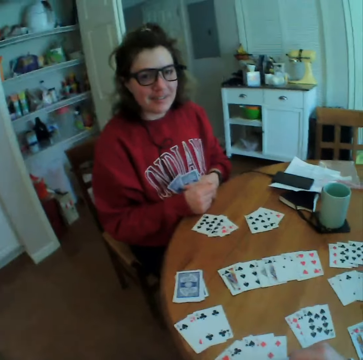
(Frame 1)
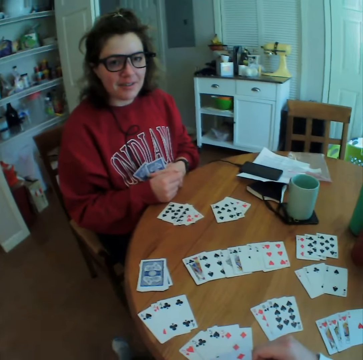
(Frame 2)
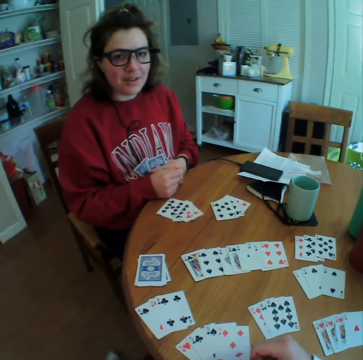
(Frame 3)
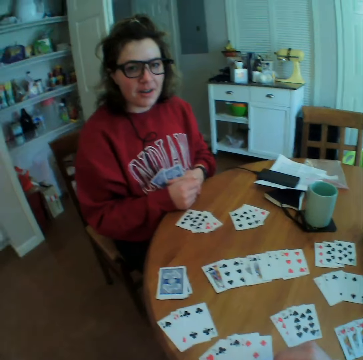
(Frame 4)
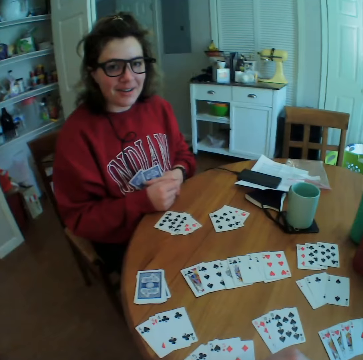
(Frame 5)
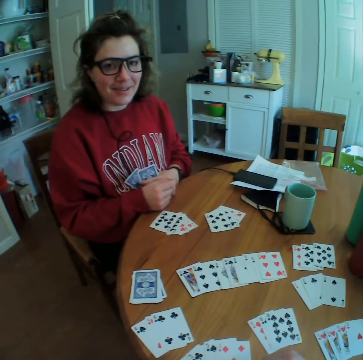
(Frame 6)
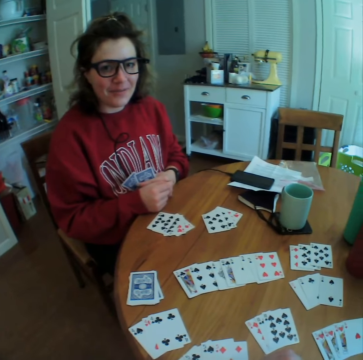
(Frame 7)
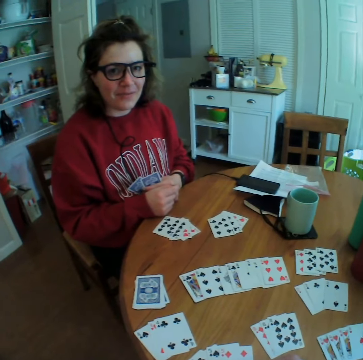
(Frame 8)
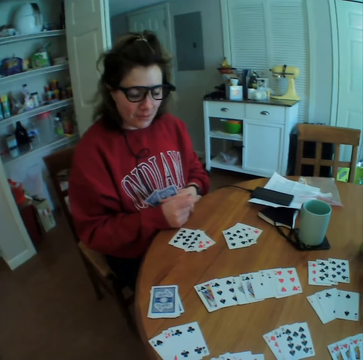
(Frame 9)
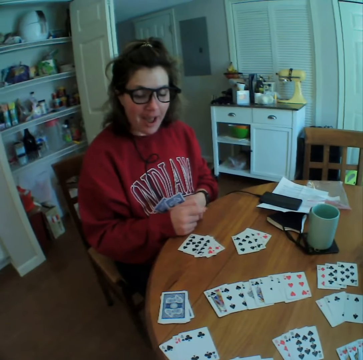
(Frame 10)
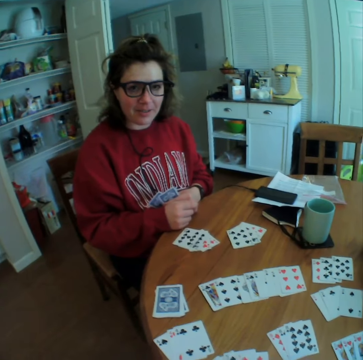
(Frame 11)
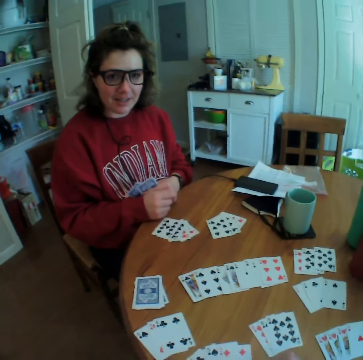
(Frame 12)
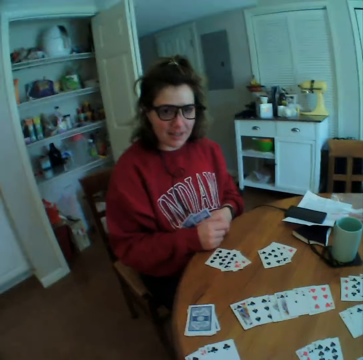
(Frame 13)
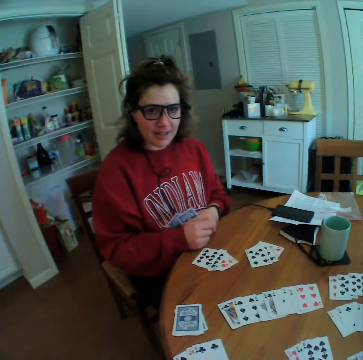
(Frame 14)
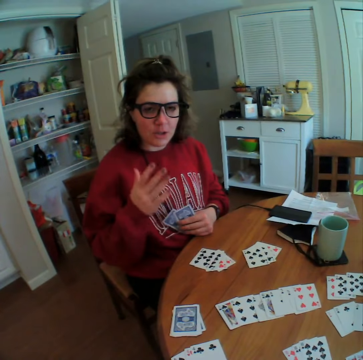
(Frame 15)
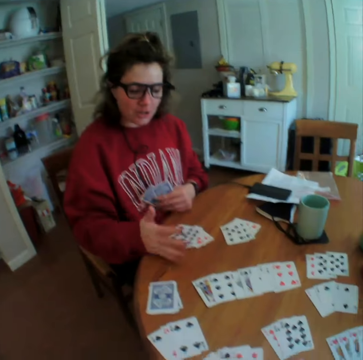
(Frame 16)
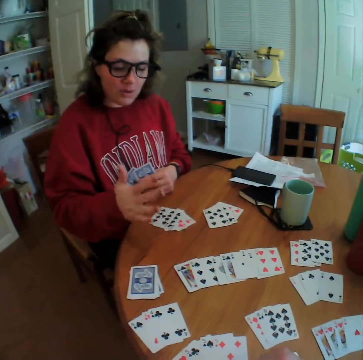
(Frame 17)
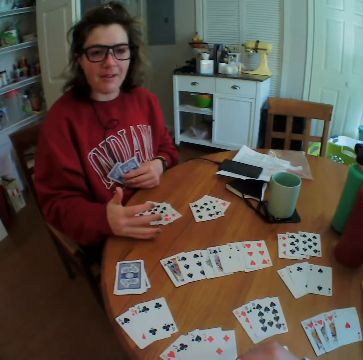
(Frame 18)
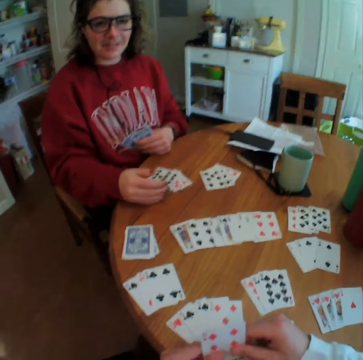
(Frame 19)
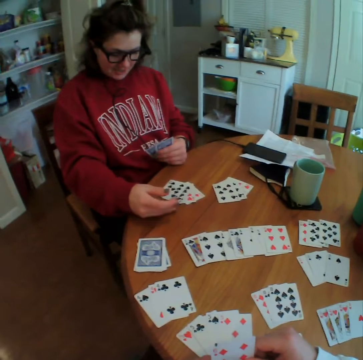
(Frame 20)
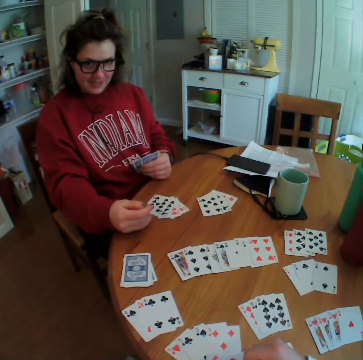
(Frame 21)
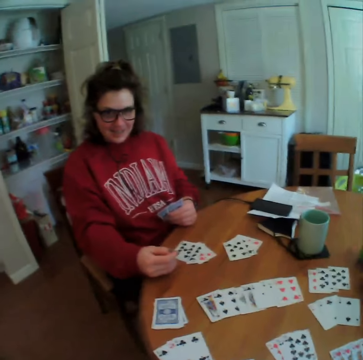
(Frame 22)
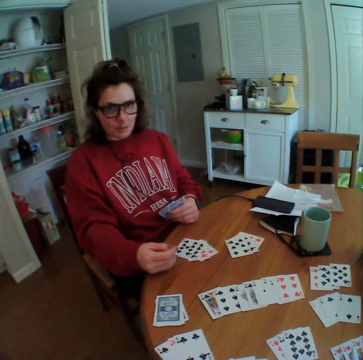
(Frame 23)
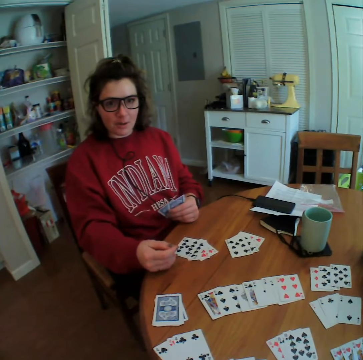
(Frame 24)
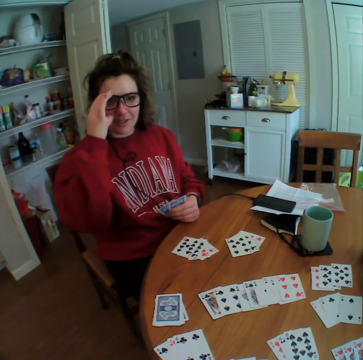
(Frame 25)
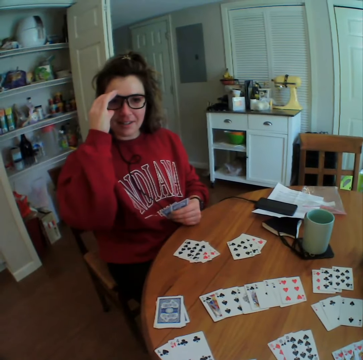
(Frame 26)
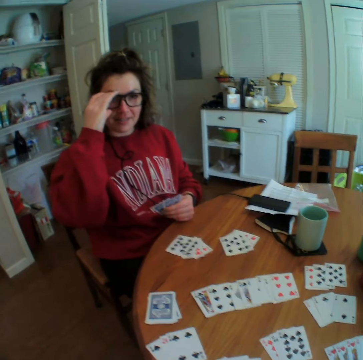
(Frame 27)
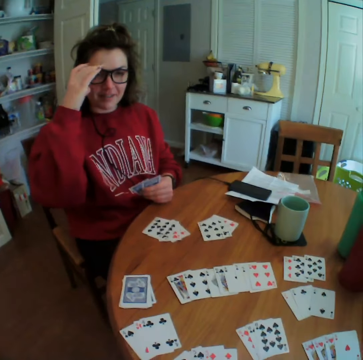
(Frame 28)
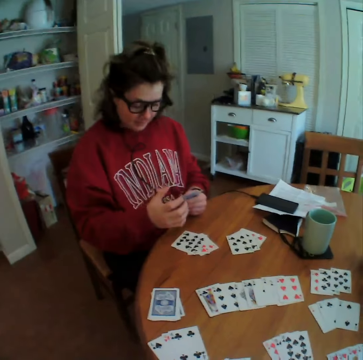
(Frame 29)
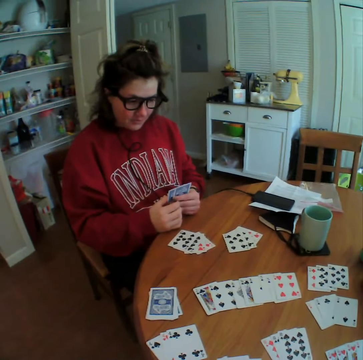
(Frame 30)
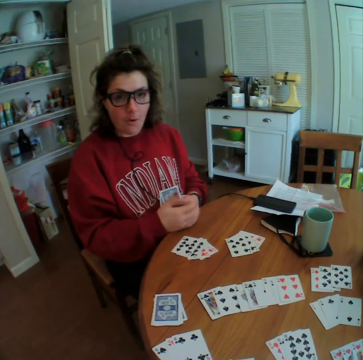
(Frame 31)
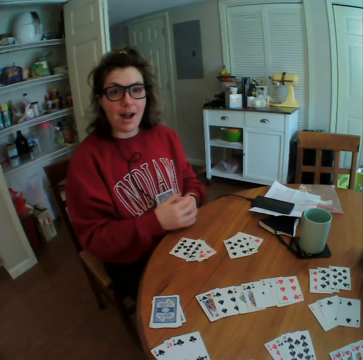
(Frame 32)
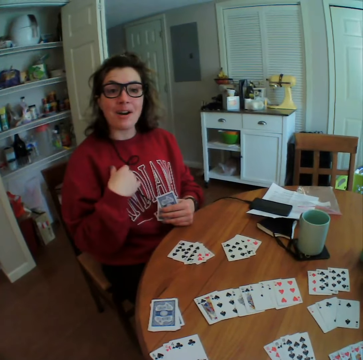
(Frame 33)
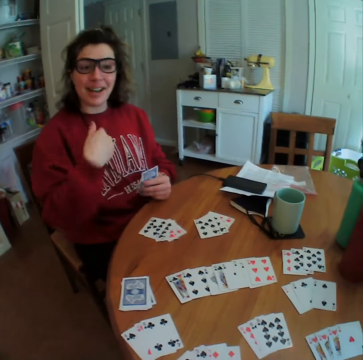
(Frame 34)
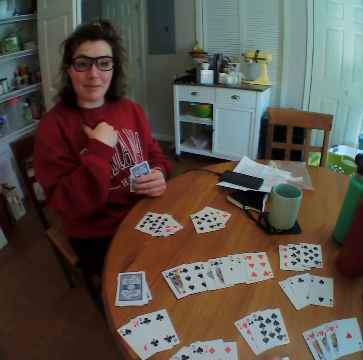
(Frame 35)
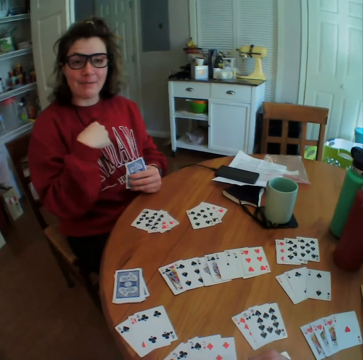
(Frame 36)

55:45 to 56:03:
A lady adjusts her glasses.

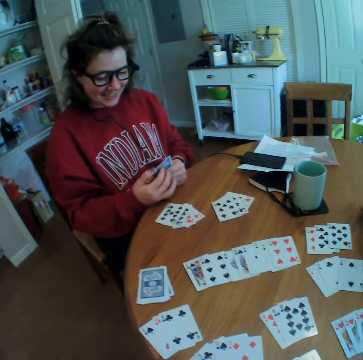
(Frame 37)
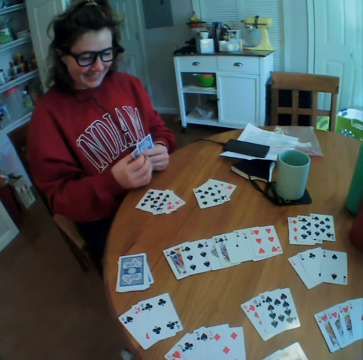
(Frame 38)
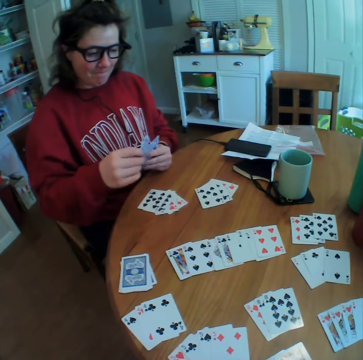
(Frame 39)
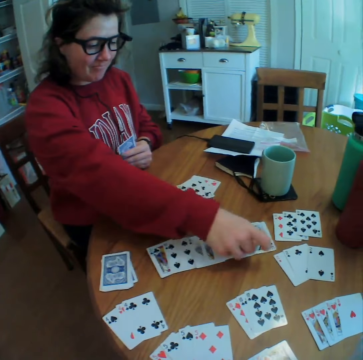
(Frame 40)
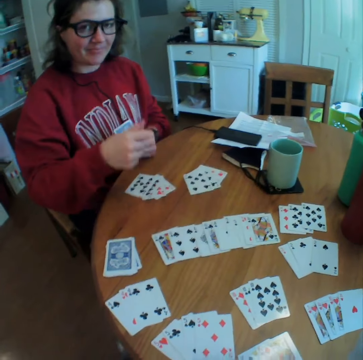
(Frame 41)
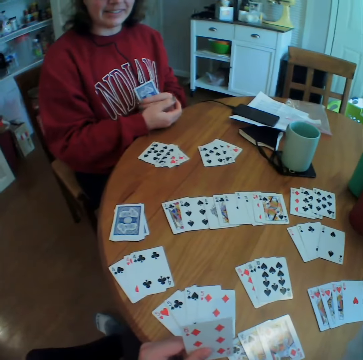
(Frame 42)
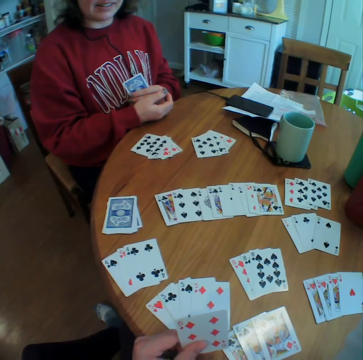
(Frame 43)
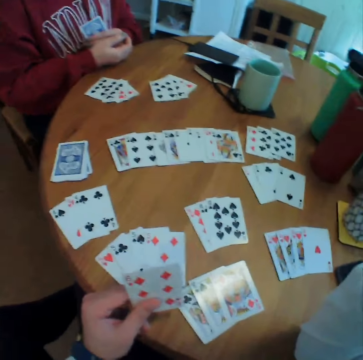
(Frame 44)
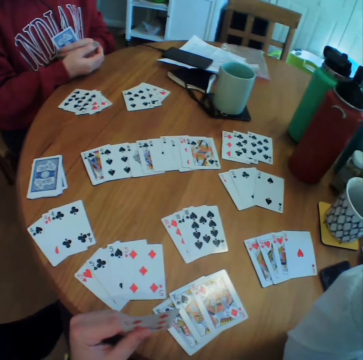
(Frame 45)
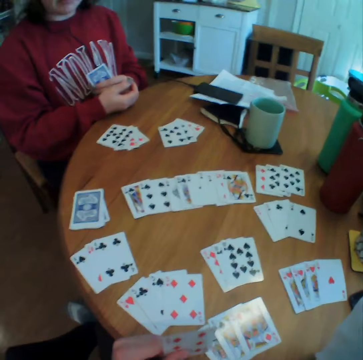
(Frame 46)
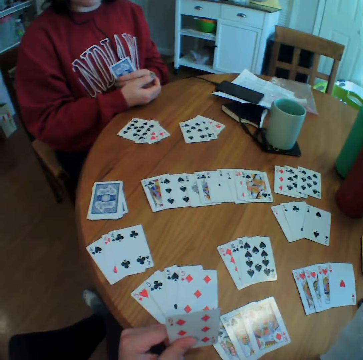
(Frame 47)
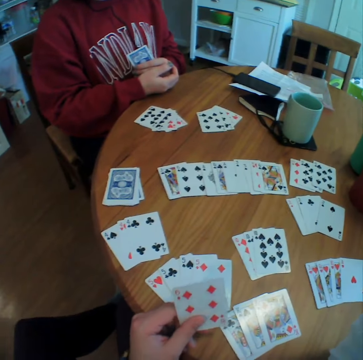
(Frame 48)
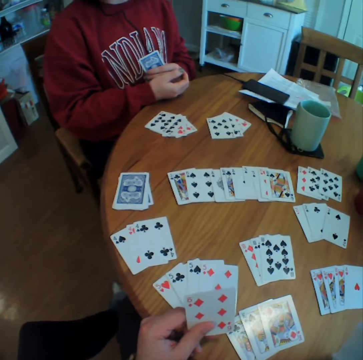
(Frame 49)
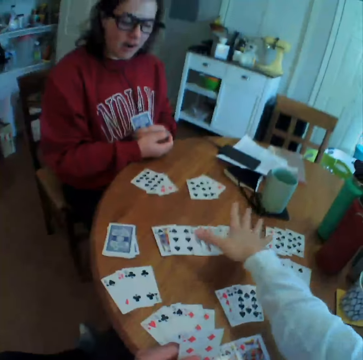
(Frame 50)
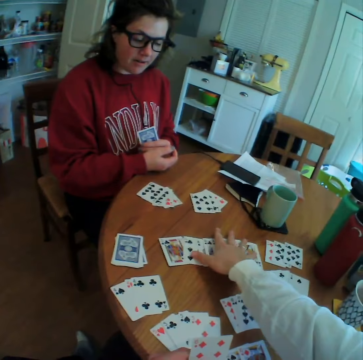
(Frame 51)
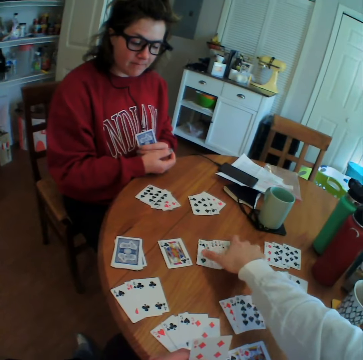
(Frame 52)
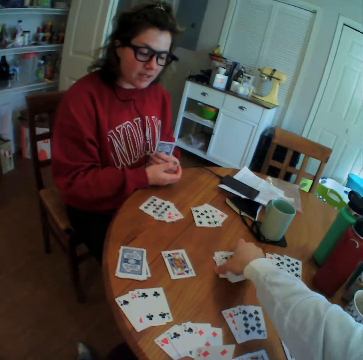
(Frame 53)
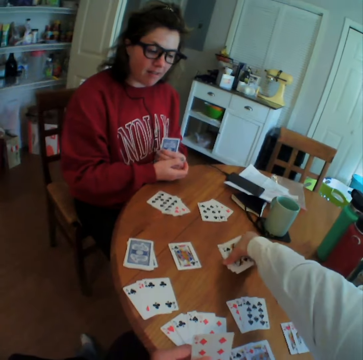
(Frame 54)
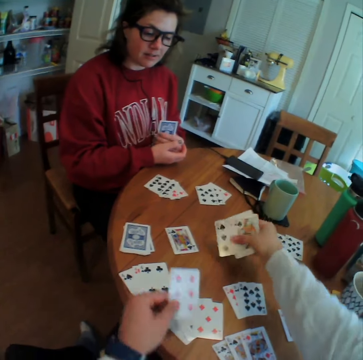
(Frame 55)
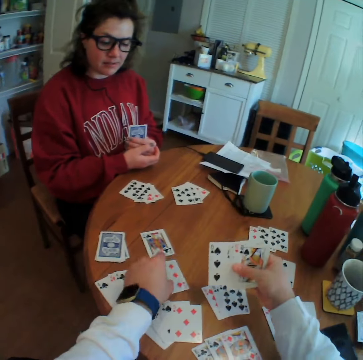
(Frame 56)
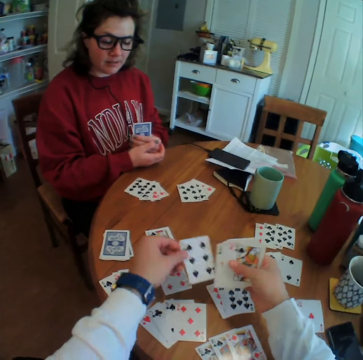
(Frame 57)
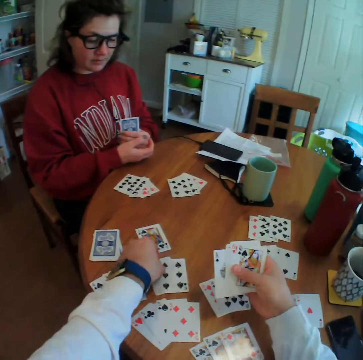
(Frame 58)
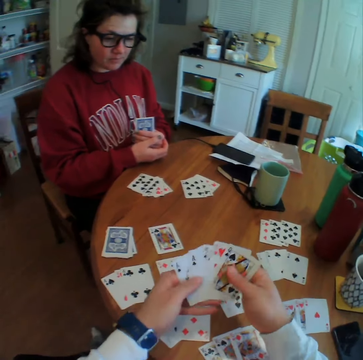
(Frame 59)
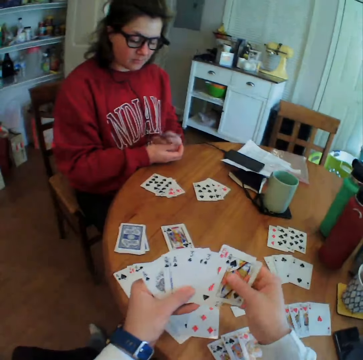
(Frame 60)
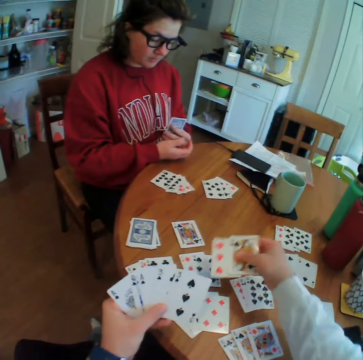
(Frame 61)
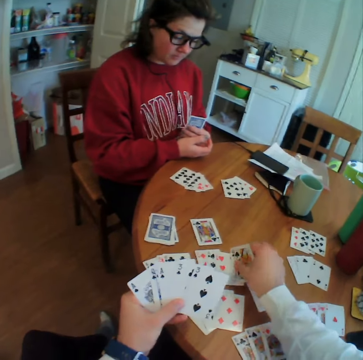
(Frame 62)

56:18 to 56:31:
A lady puts a card down. The camera wearer looks at the cards. They pick up the cards and put the cards aside.

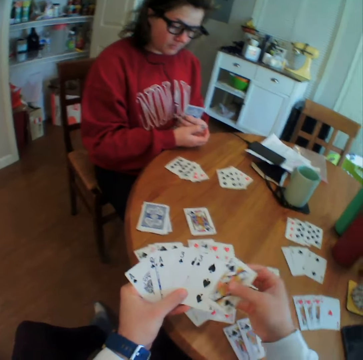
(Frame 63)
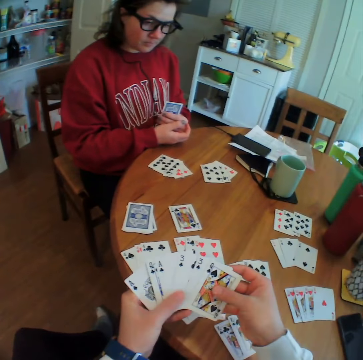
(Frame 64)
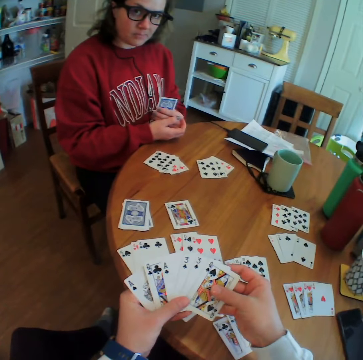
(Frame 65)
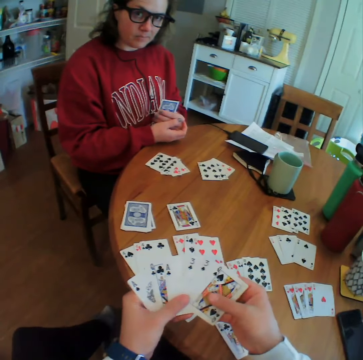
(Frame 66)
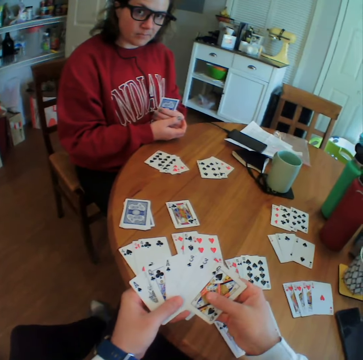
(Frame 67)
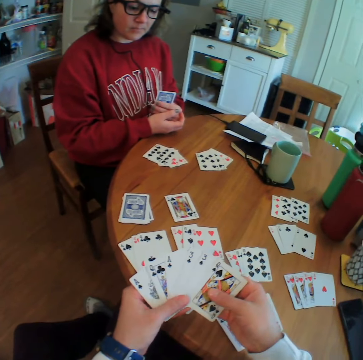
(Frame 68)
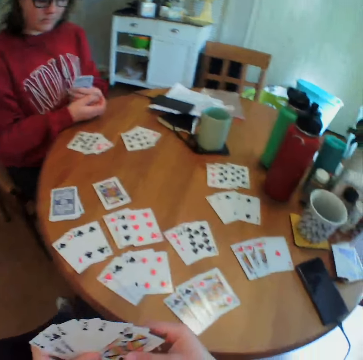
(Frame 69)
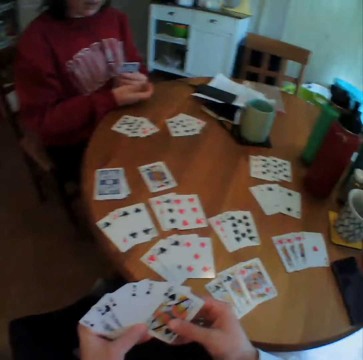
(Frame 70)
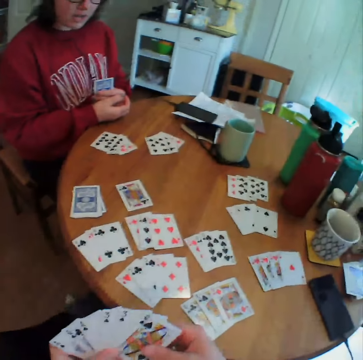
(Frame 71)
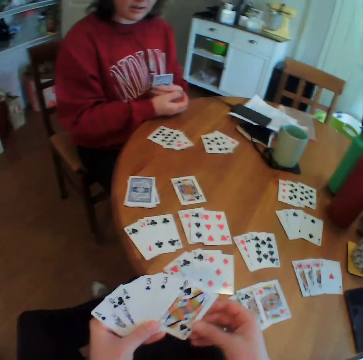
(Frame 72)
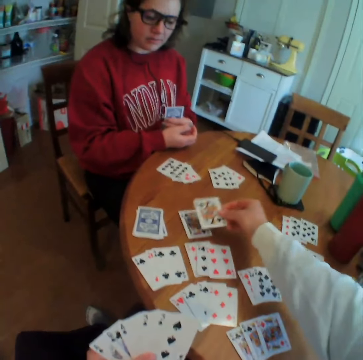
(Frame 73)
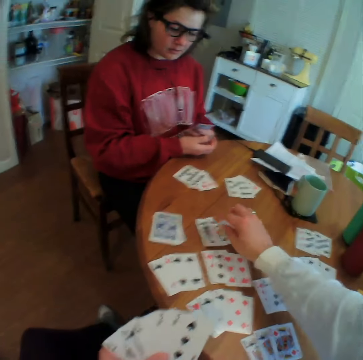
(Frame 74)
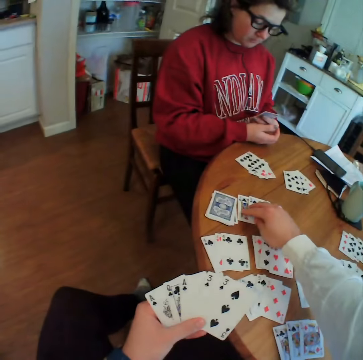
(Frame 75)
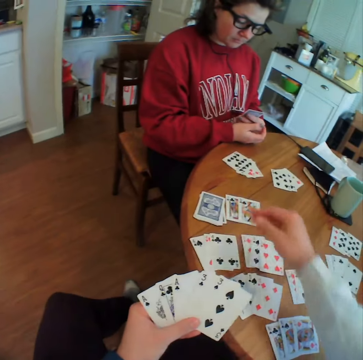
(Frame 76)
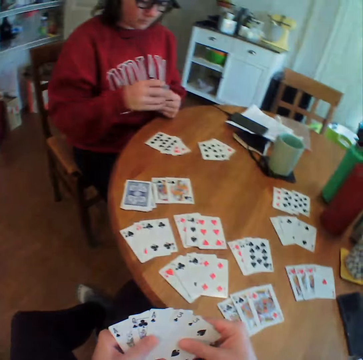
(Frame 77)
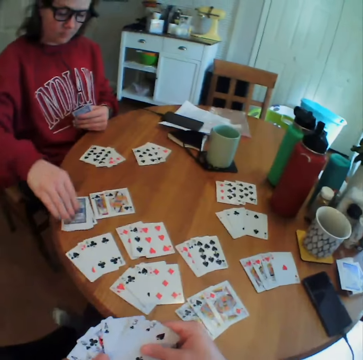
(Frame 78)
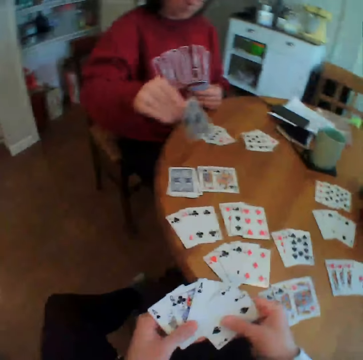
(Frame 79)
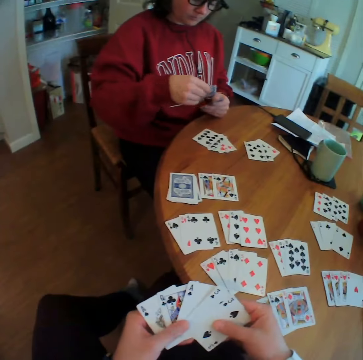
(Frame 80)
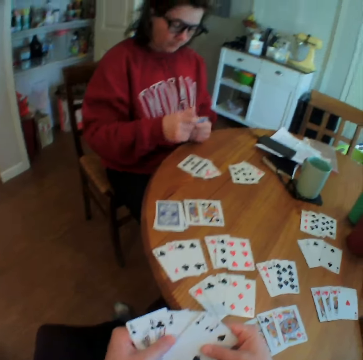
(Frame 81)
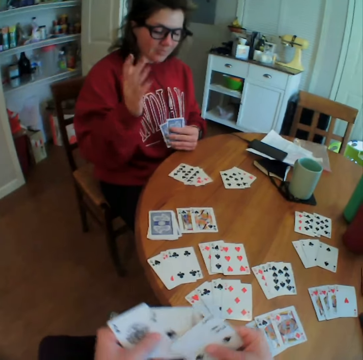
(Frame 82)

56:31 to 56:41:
The camera wearer looks at the cards. They look at the cards on the table. They put a card down. A lady picks up a card.
